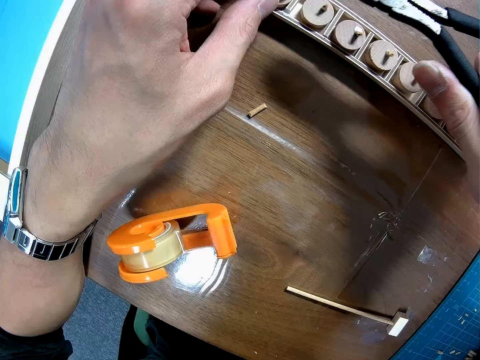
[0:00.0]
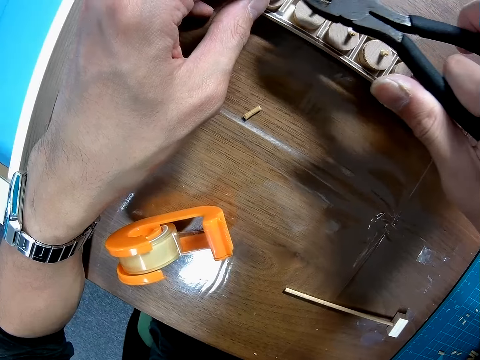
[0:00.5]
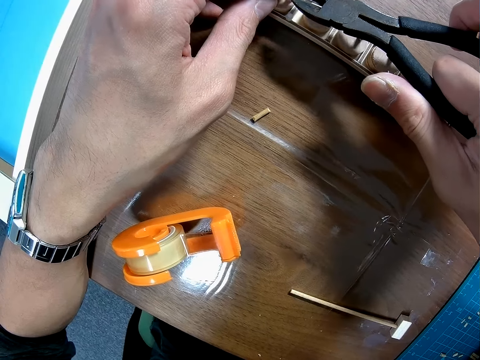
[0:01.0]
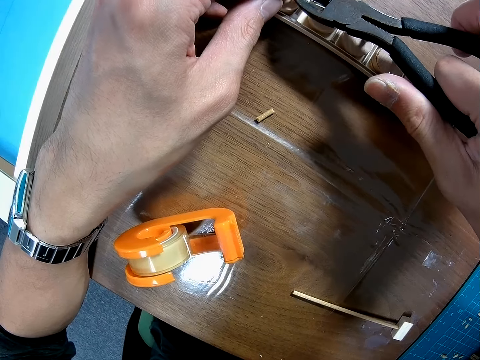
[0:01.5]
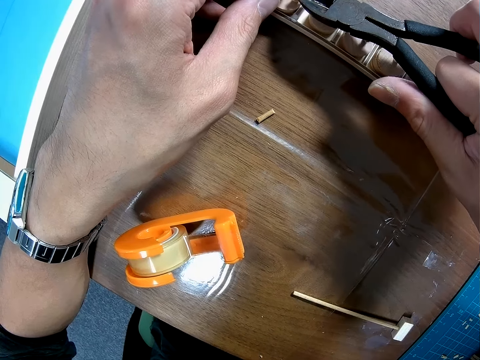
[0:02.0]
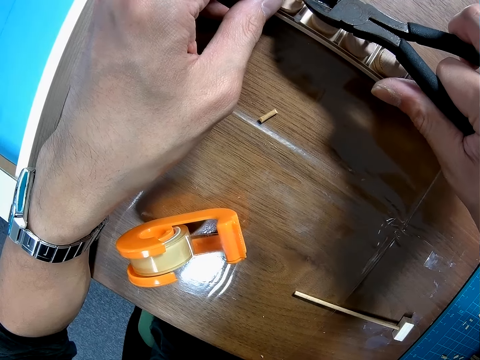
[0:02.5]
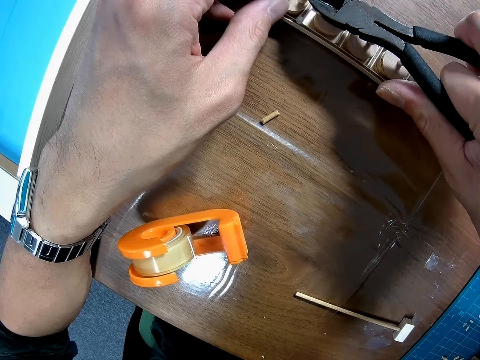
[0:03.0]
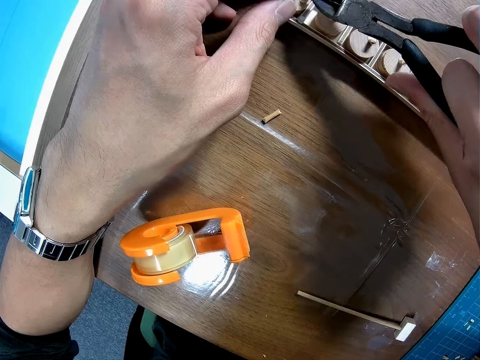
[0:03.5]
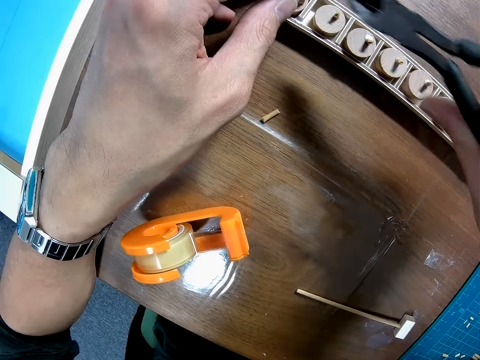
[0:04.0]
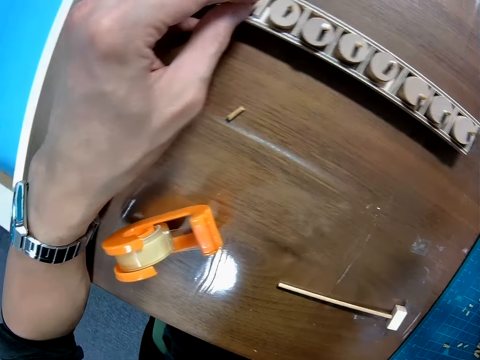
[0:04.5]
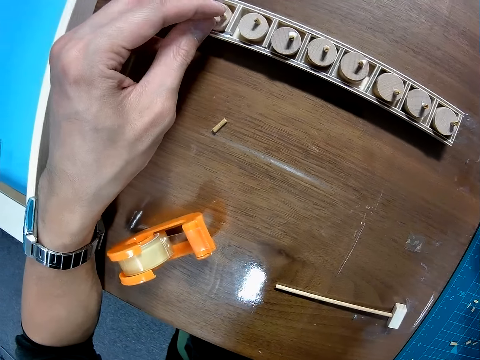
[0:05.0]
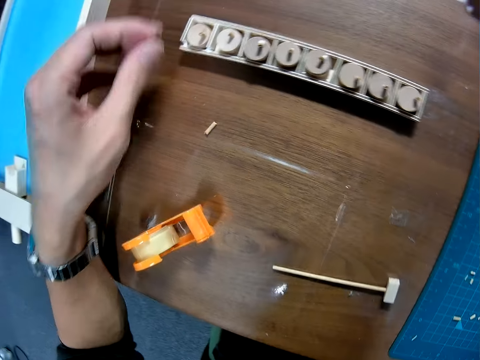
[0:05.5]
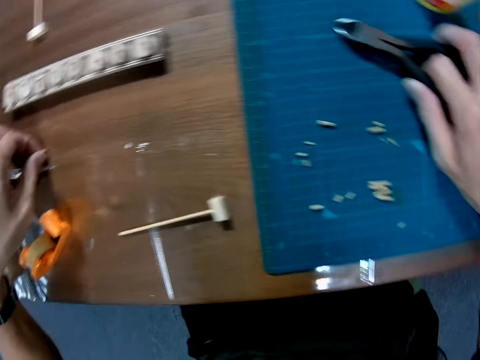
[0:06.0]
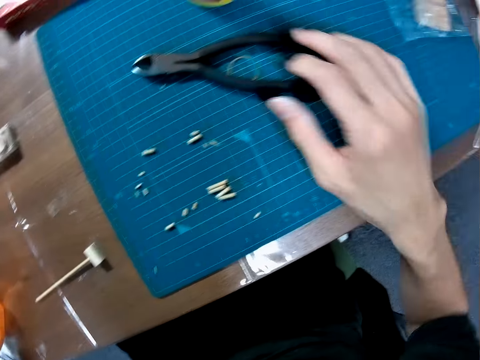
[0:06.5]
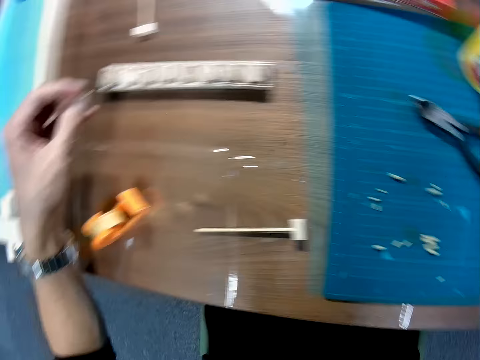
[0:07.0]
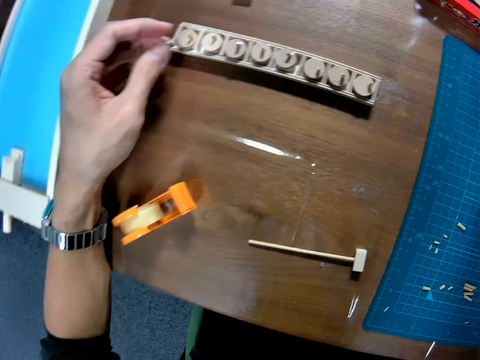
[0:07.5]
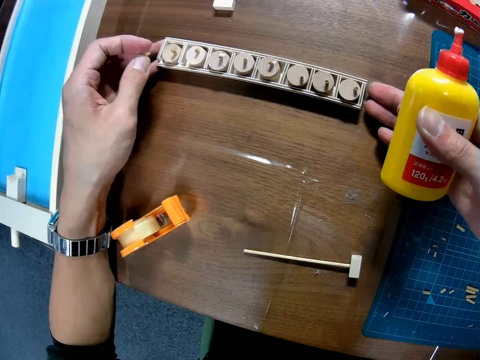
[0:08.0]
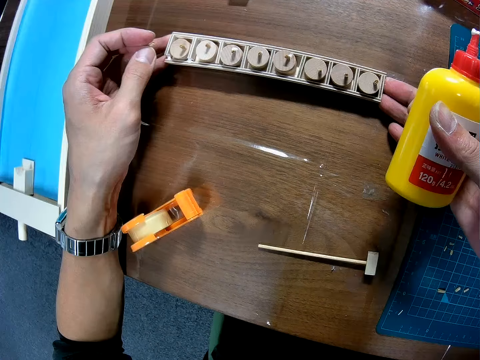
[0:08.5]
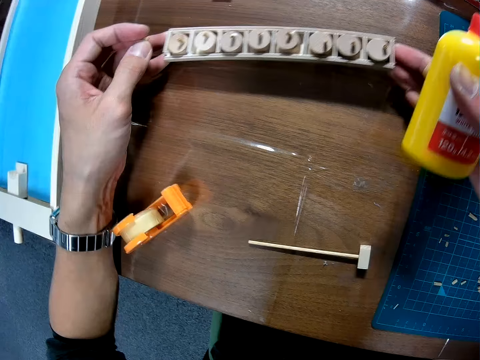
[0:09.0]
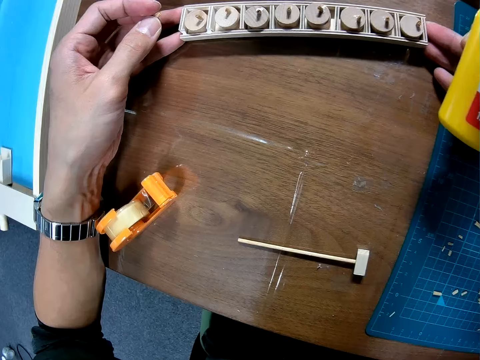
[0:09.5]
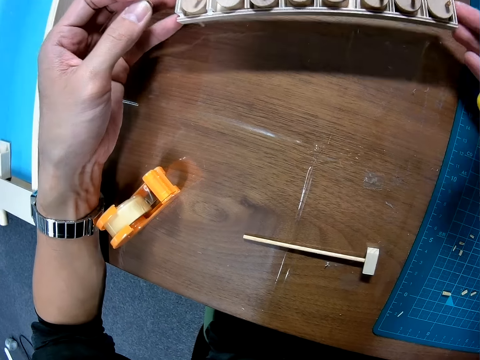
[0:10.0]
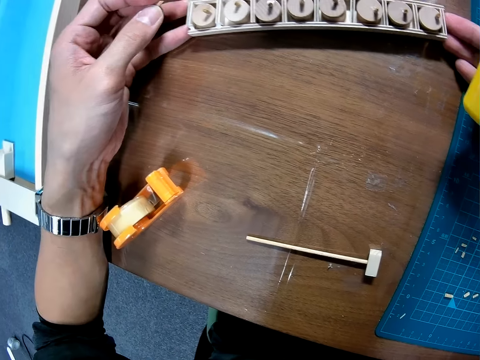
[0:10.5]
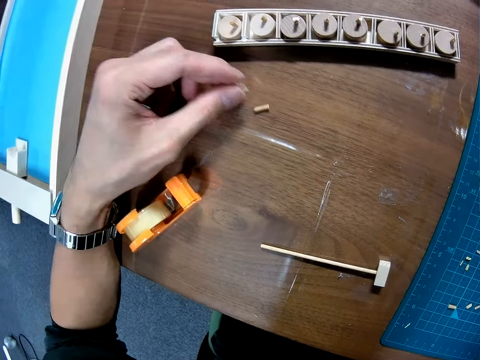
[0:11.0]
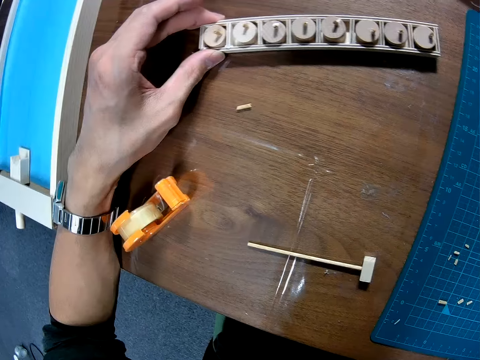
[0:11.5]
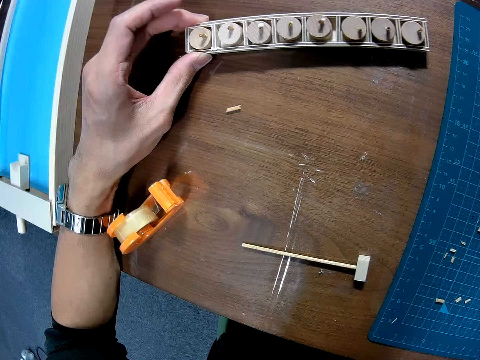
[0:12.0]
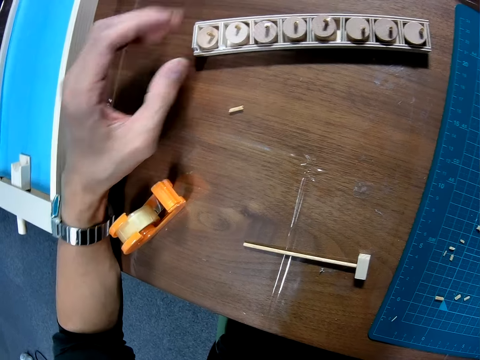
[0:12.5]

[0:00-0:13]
The camera wearer holds pliers and pieces of wood. He uses the pliers on a toy. He cuts a piece of wood. He places the pliers on the table. He picks up a piece of the toy on the table with his left hand. He picks up a bottle of glue on the table. He moves the toy on the table. He lifts the piece of wood from the table. He drops the piece of the toy in his left hand on the table. He adjusts the toy on the table and holds the pieces of wood.

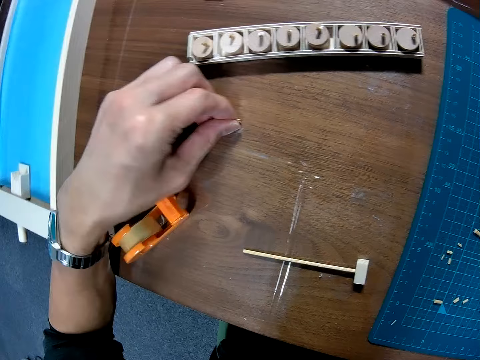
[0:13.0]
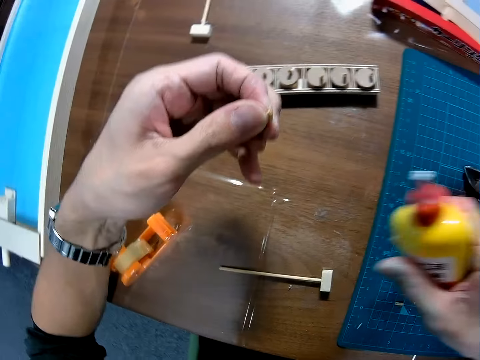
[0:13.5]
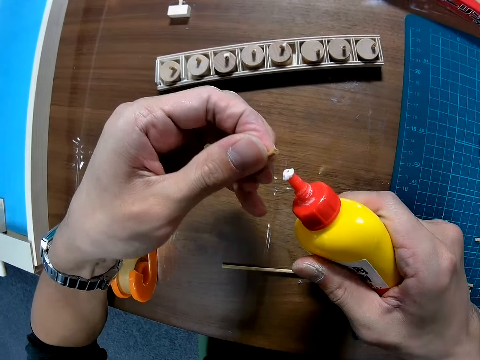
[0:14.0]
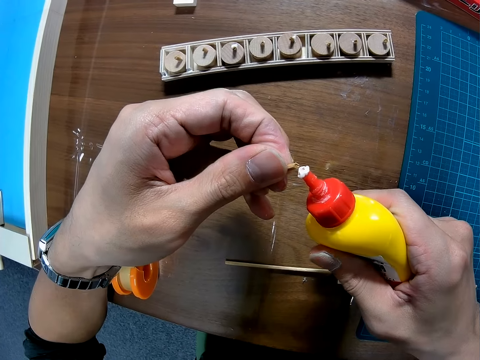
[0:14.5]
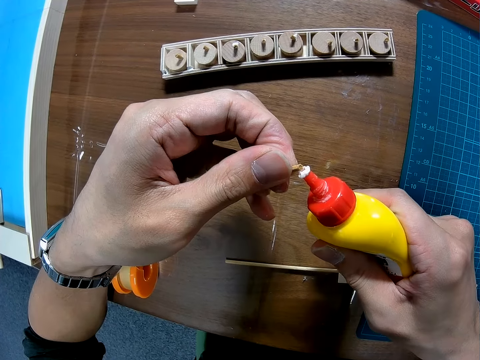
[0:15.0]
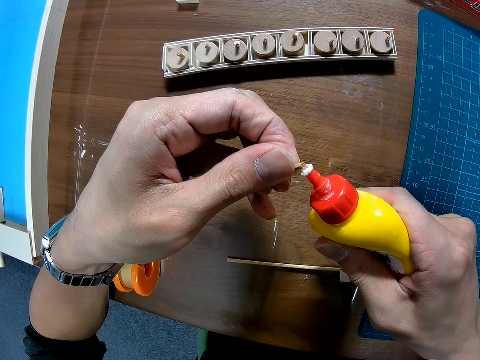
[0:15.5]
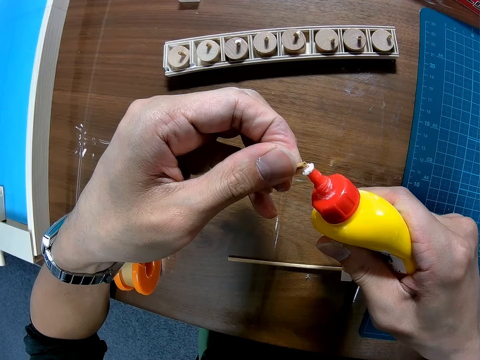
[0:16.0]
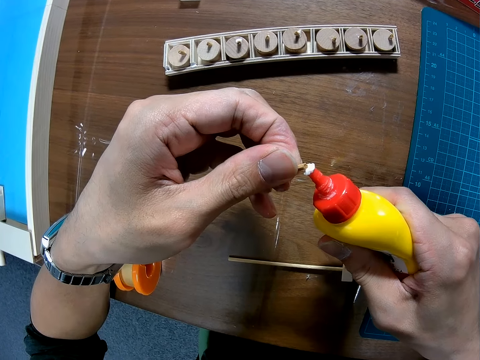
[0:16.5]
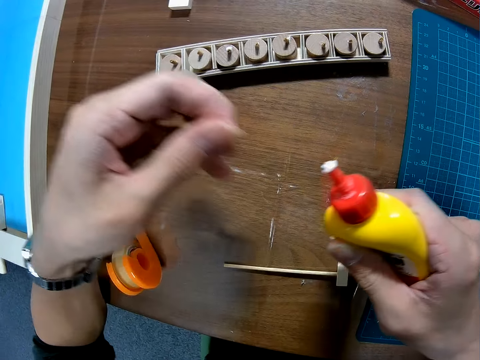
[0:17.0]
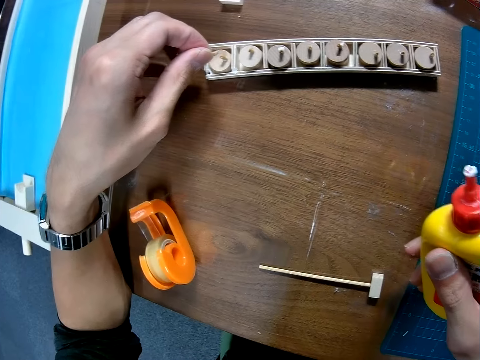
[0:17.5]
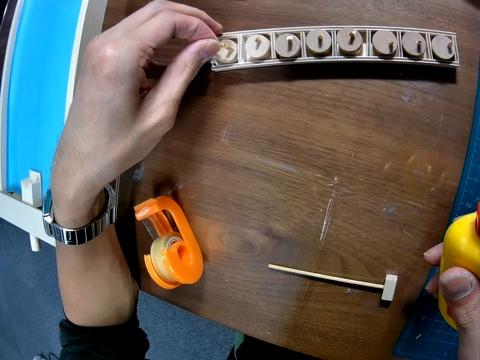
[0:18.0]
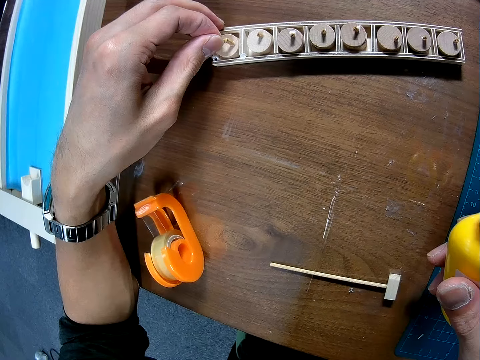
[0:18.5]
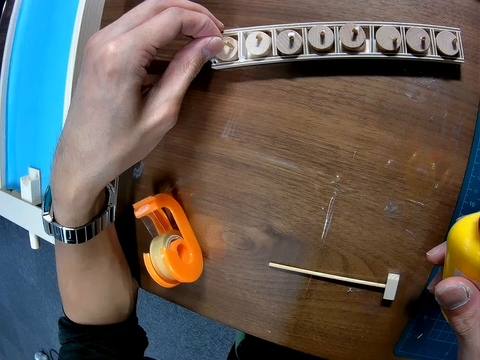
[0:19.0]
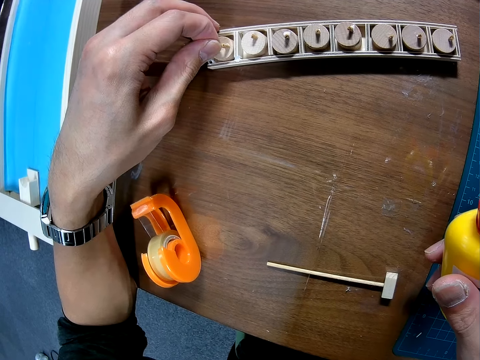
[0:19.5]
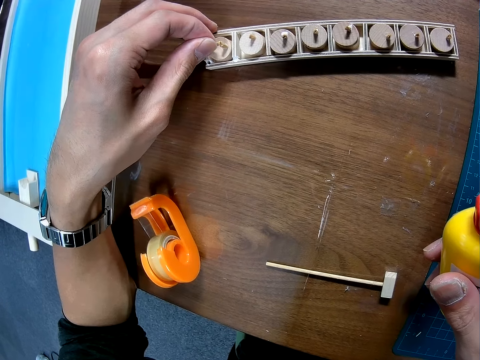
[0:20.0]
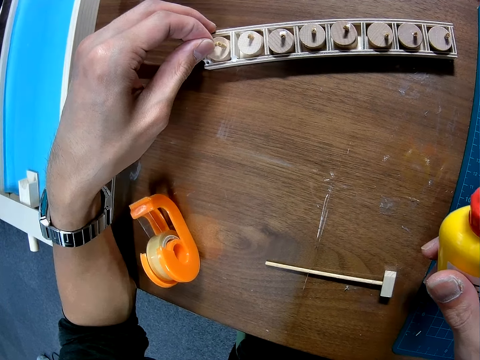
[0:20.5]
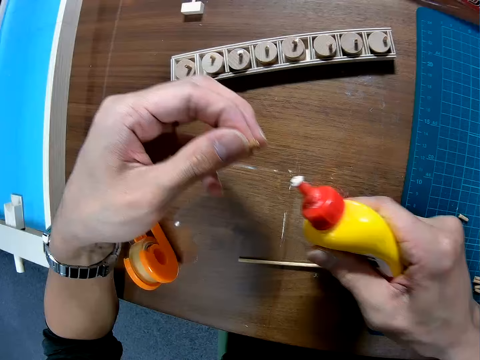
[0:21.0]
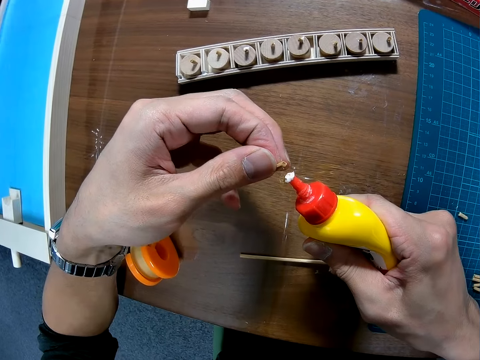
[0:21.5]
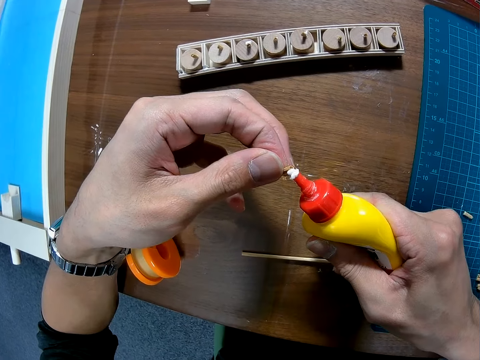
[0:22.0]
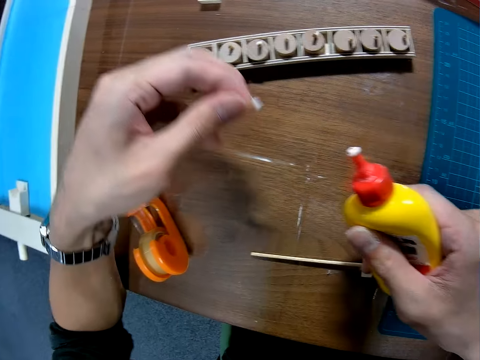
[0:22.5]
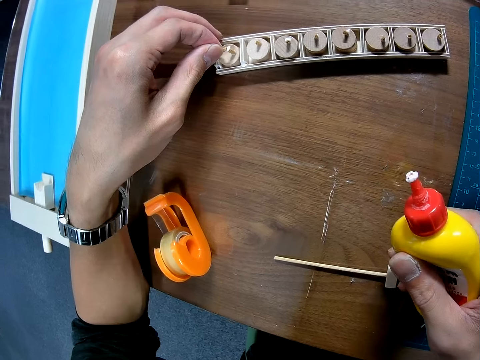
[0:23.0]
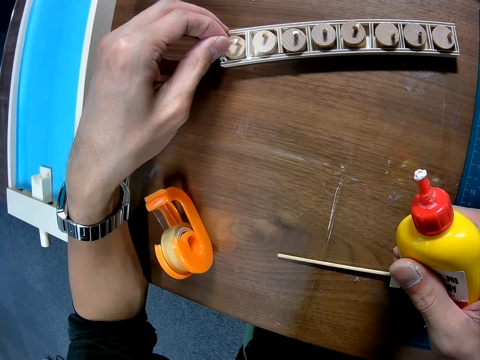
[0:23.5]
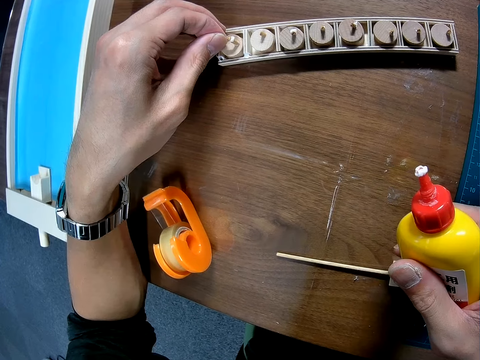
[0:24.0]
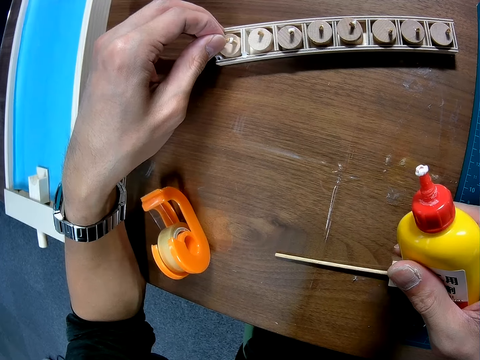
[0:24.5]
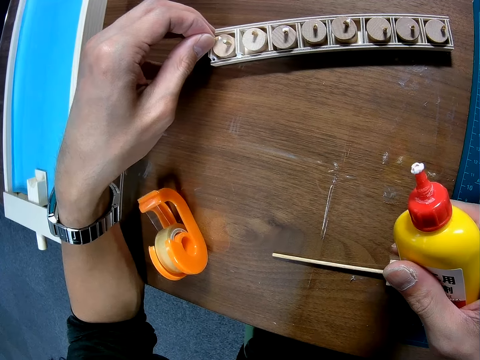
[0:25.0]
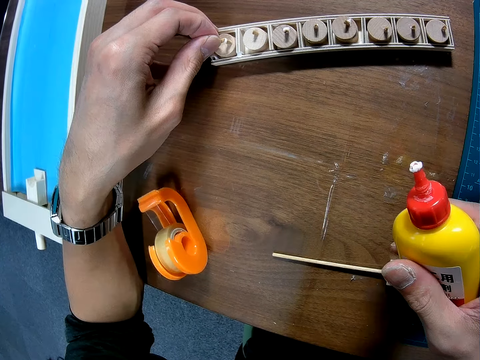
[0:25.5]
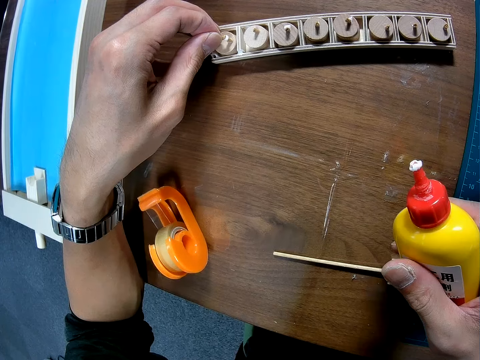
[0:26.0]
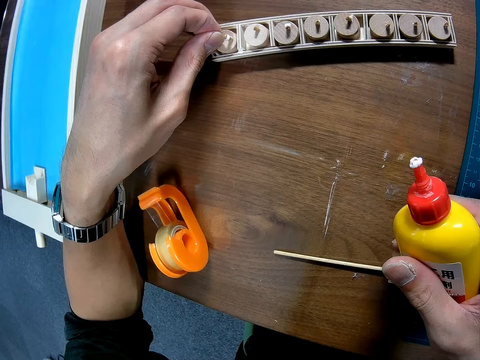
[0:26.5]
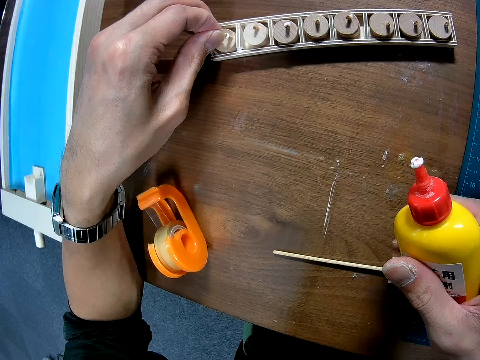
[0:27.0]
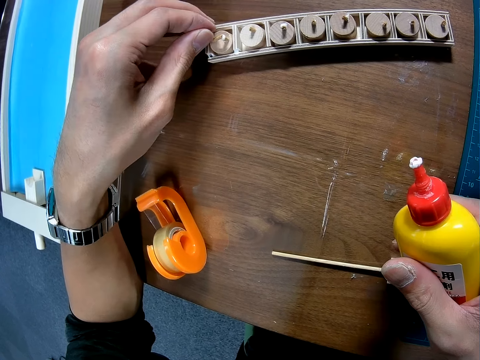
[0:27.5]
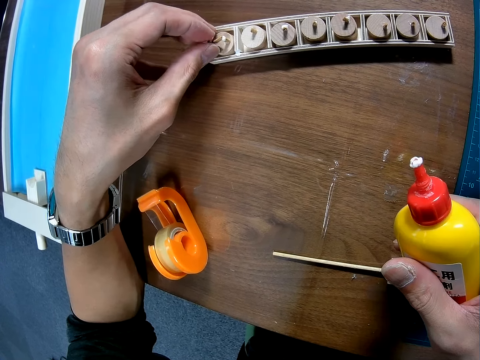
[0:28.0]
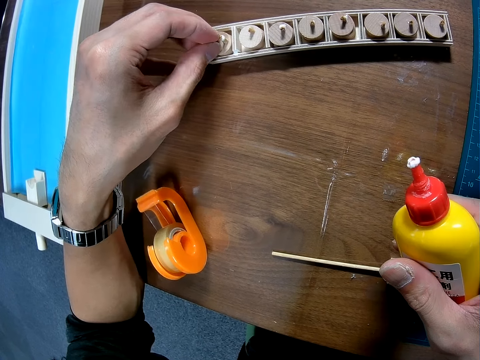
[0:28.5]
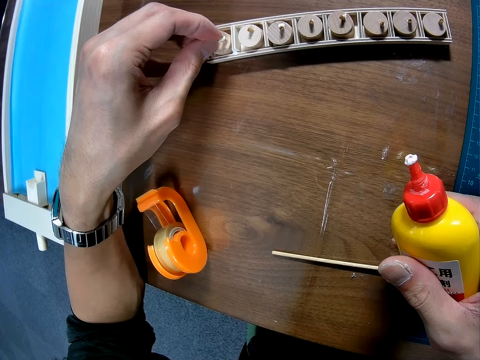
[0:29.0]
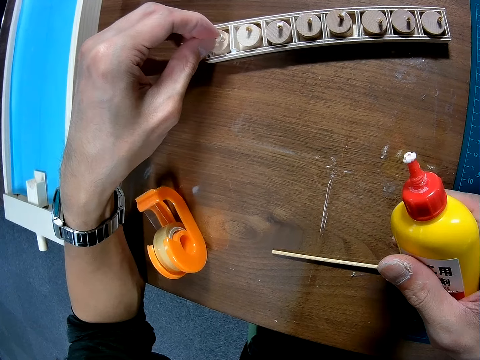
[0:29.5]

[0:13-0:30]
The camera wearer picks up the piece of the toy on the table with his left hand. He dips the piece of wood in the glue. He scoops glue with the piece of wood. He applies glue on the other piece of wood. He joins the piece together with the toy on the table. He lifts the wood from the other piece of wood. He dips the piece of wood in the glue. He scoops glue from the glue container. He applies glue on the other piece of wood. He joins the piece together with the toy on the table.
